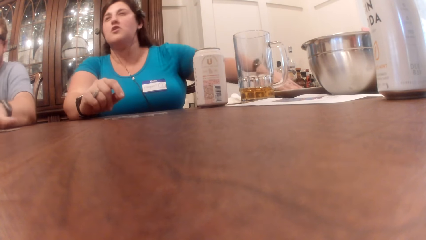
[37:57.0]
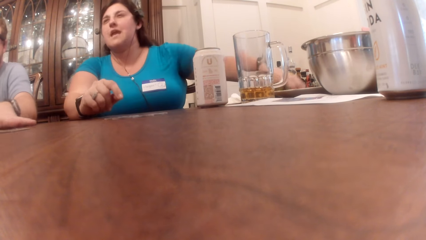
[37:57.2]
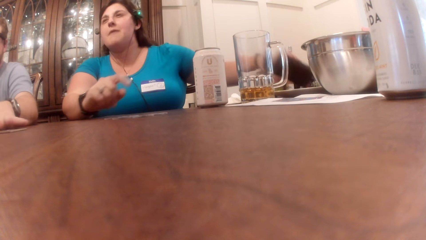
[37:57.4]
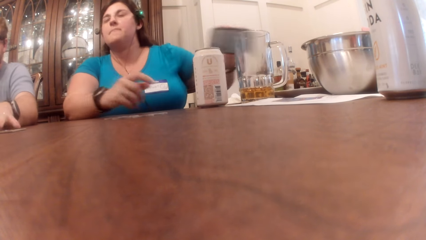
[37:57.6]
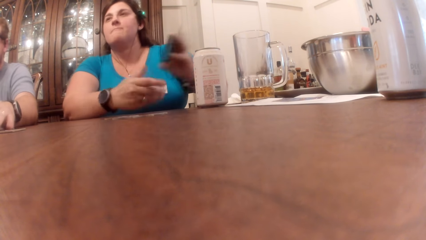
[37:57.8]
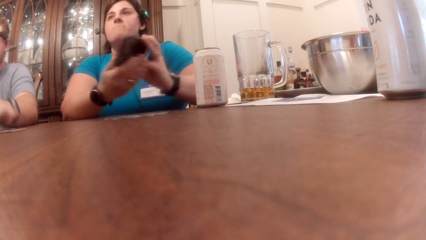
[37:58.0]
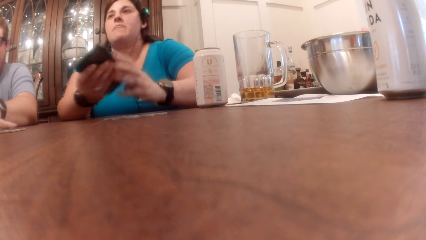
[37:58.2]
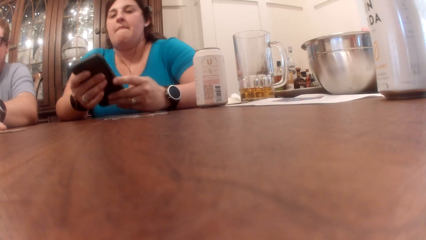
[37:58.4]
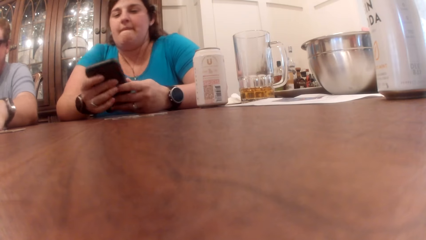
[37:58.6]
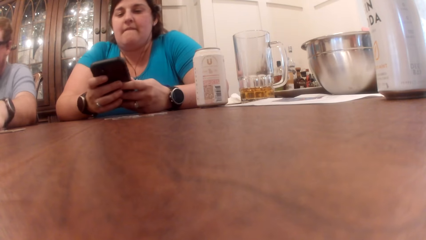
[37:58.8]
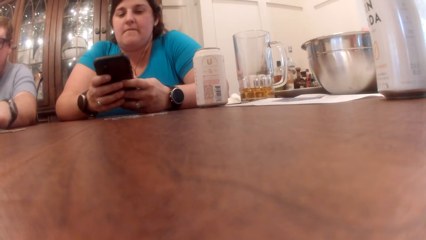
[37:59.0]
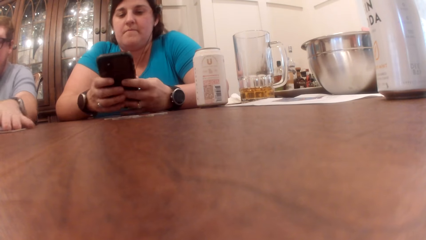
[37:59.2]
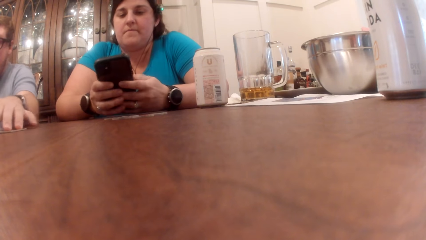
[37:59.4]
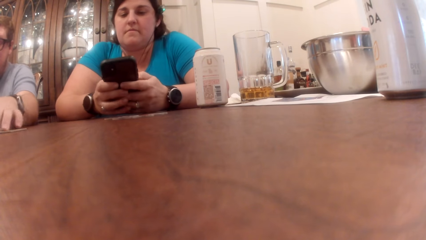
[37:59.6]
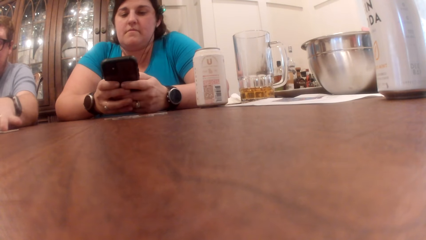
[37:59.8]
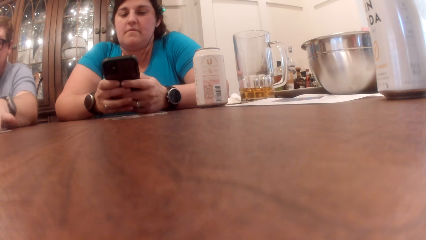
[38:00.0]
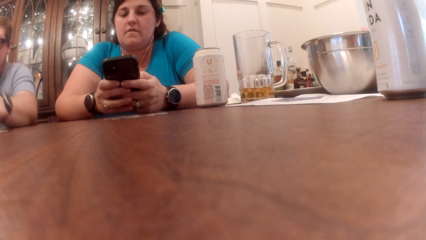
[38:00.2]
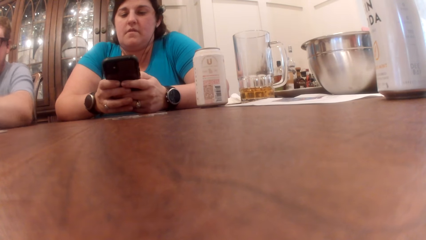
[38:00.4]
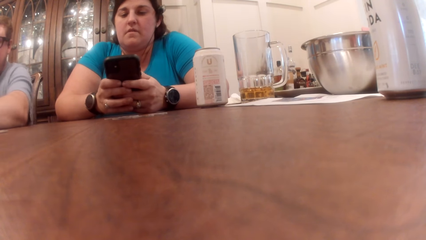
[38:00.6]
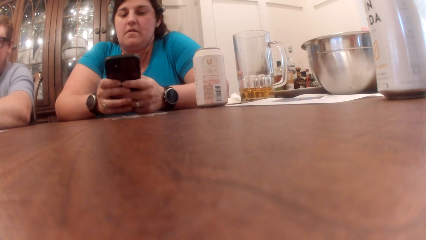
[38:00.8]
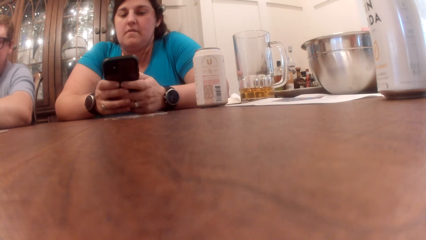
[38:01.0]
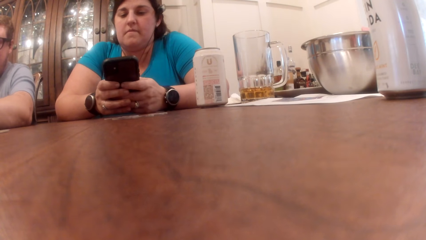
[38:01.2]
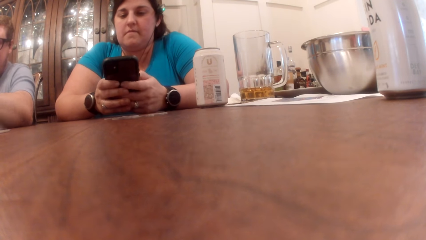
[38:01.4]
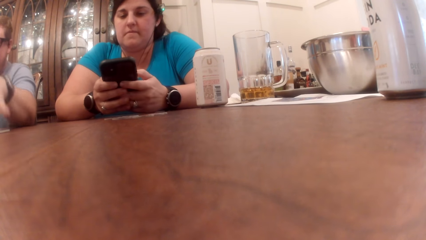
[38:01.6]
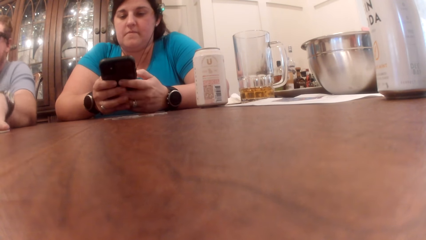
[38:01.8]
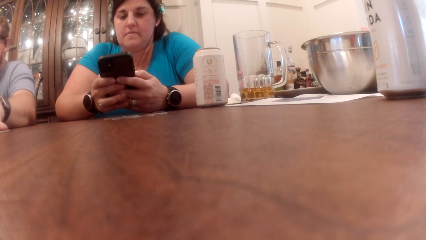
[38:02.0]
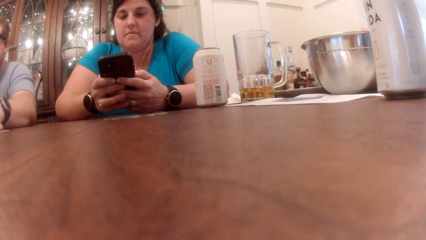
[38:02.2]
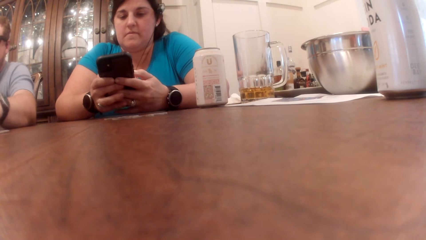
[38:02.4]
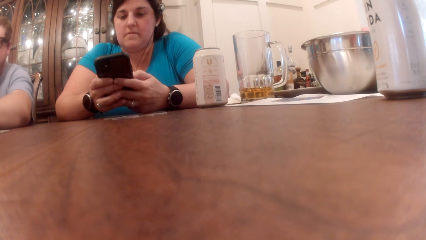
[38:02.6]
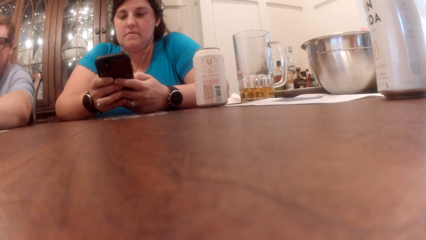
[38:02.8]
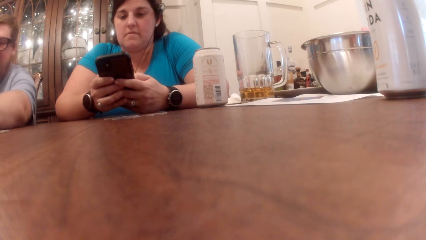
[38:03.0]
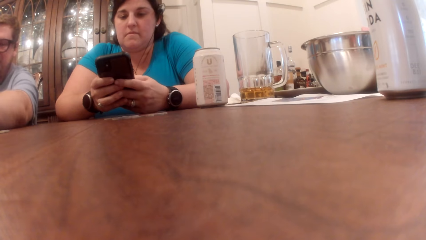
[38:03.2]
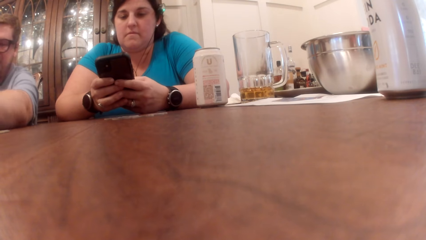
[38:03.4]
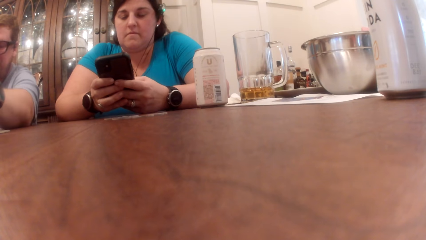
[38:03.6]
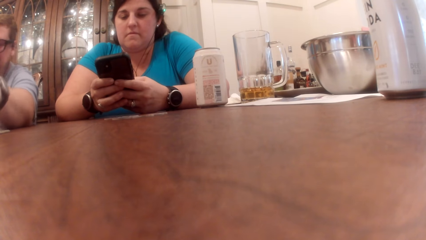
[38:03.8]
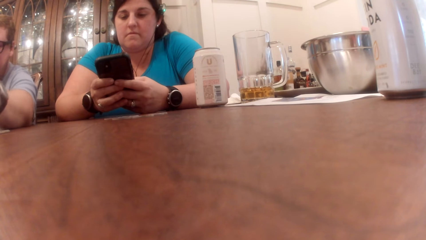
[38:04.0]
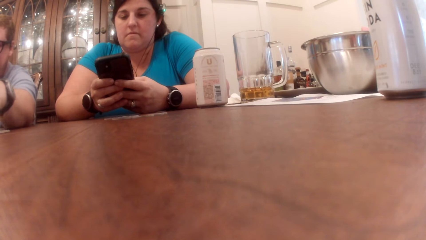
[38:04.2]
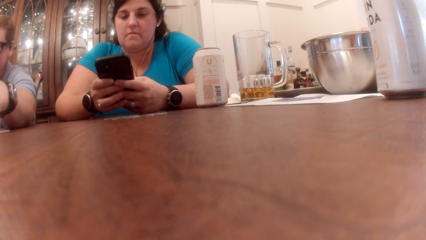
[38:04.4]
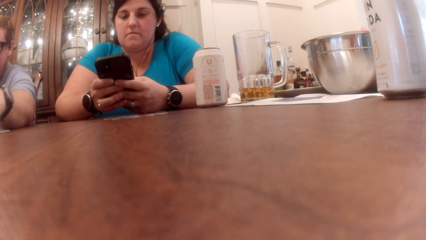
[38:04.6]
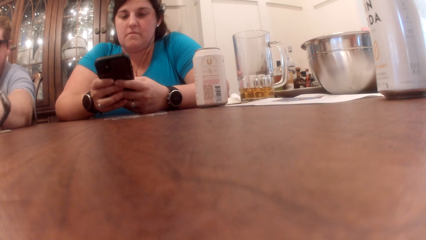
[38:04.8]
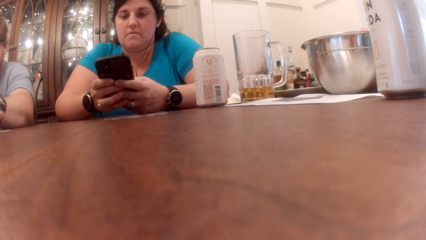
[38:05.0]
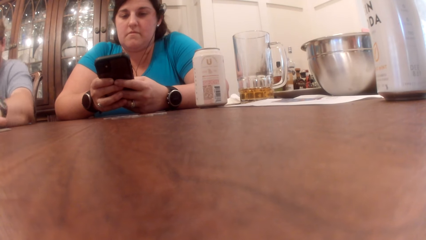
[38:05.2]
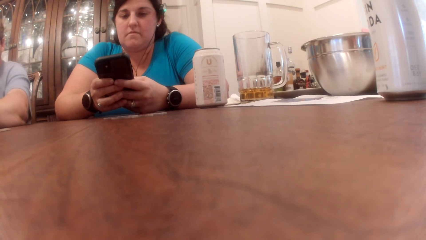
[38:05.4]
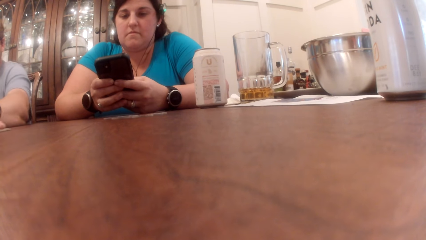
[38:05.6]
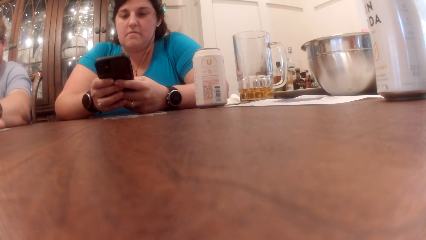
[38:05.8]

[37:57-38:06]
A woman picks up the phone from the table with her left hand. A person moves the cards on the table. The woman operates the phone with both hands.

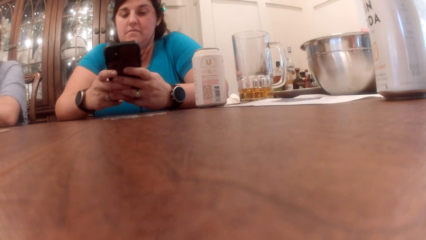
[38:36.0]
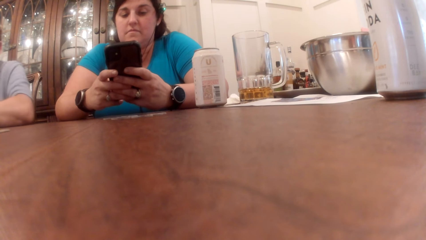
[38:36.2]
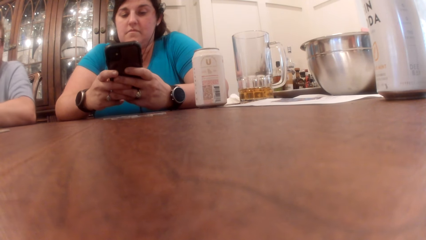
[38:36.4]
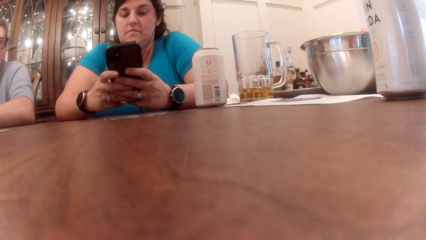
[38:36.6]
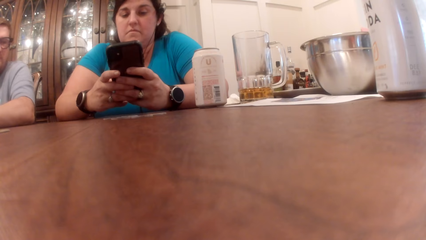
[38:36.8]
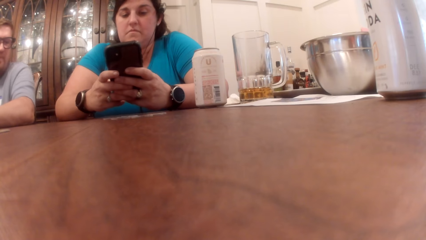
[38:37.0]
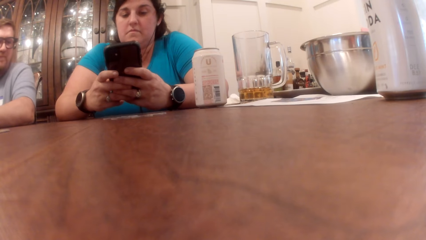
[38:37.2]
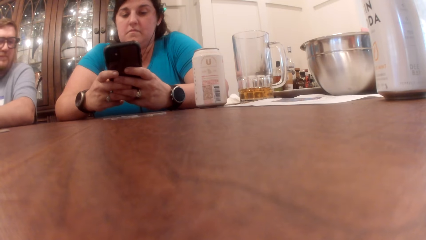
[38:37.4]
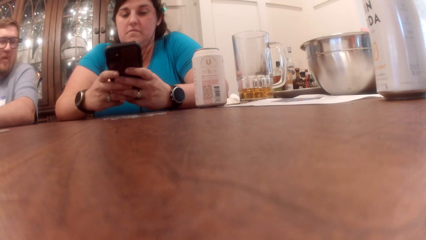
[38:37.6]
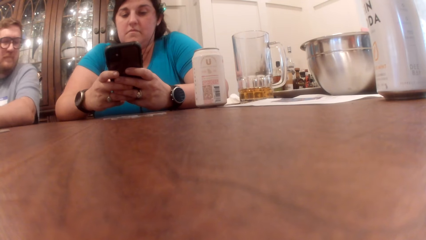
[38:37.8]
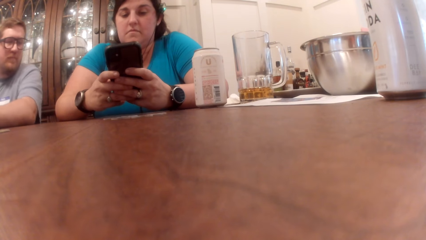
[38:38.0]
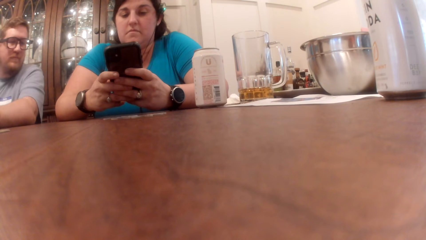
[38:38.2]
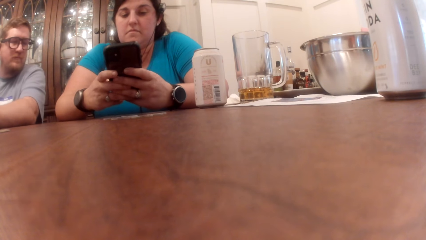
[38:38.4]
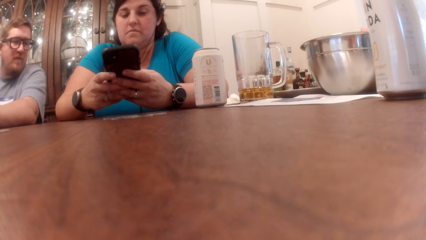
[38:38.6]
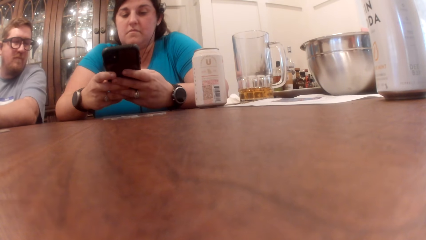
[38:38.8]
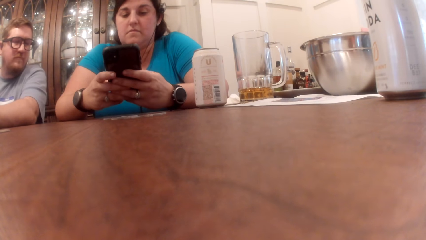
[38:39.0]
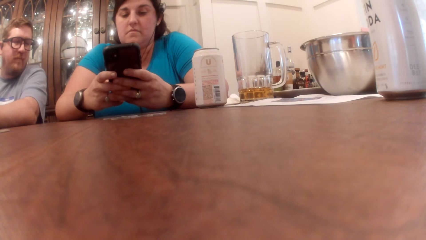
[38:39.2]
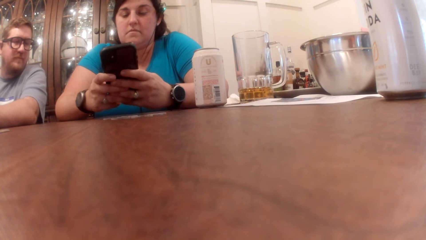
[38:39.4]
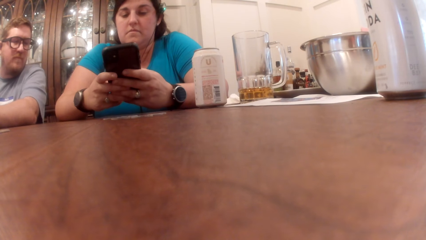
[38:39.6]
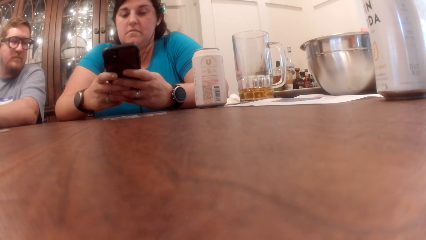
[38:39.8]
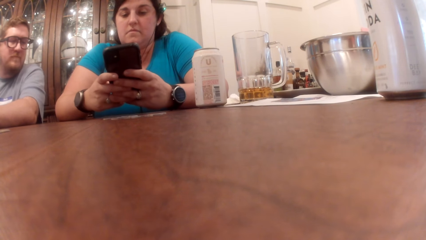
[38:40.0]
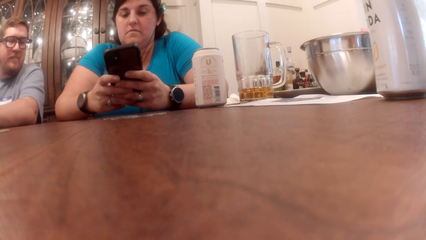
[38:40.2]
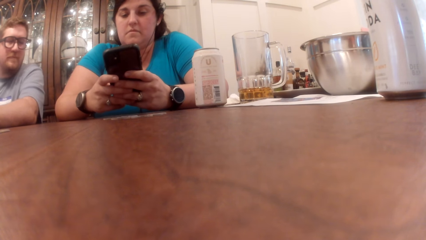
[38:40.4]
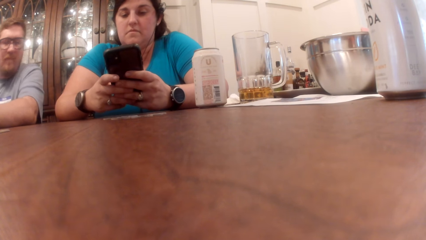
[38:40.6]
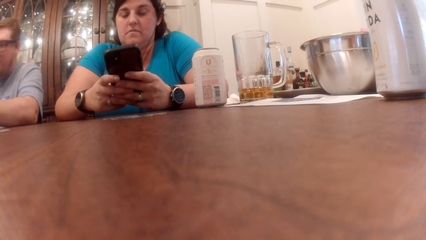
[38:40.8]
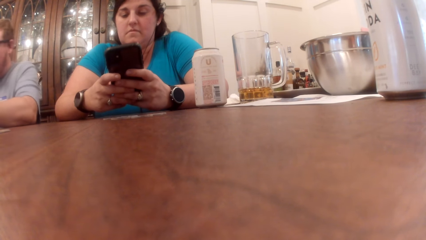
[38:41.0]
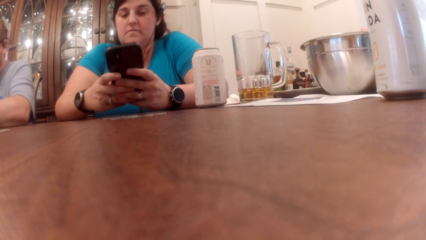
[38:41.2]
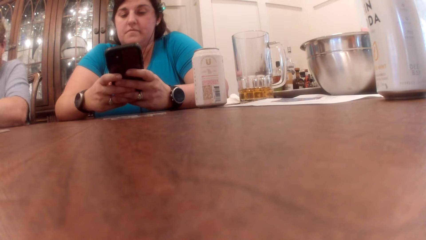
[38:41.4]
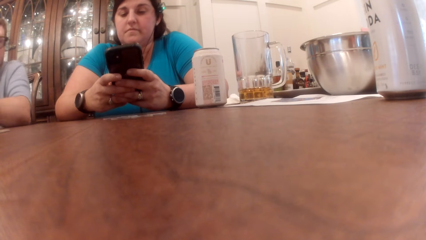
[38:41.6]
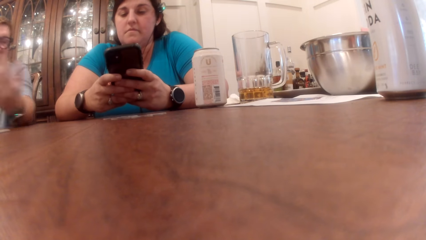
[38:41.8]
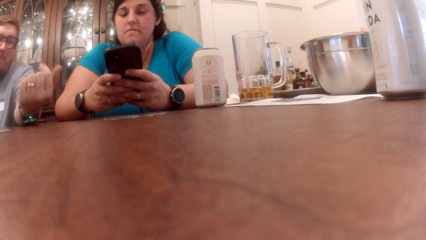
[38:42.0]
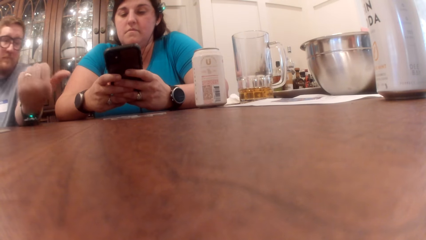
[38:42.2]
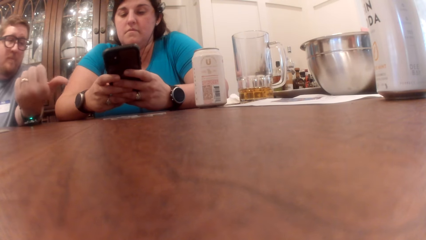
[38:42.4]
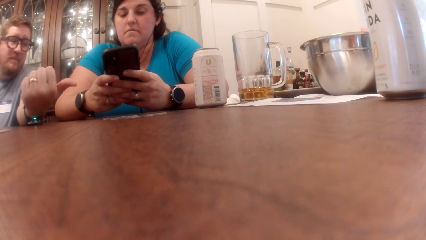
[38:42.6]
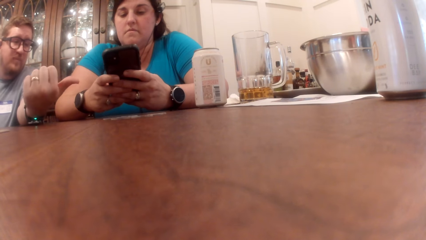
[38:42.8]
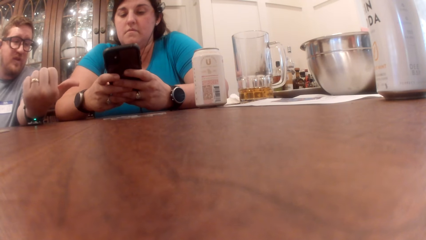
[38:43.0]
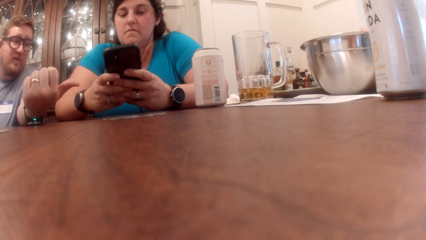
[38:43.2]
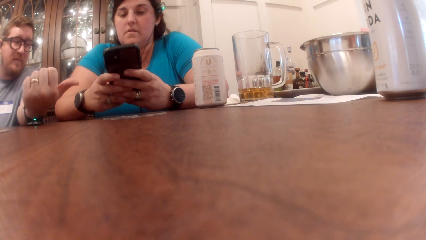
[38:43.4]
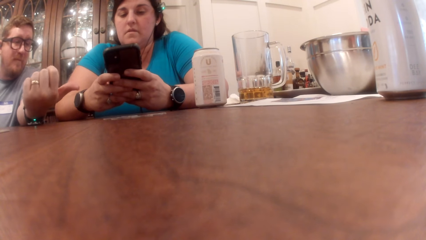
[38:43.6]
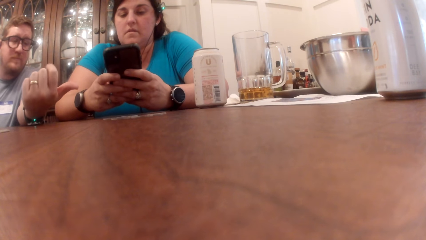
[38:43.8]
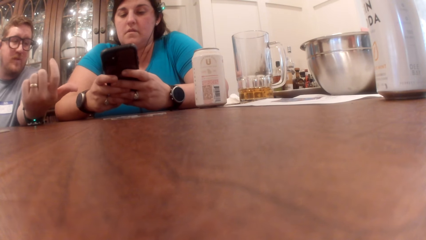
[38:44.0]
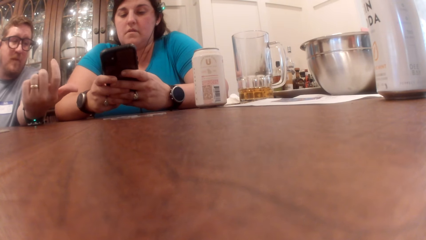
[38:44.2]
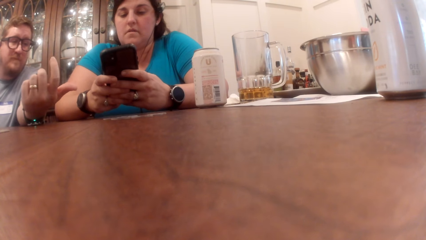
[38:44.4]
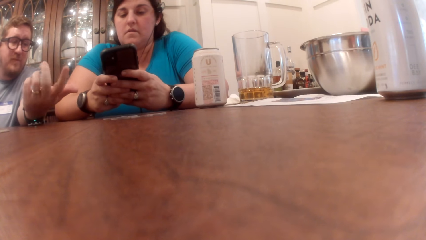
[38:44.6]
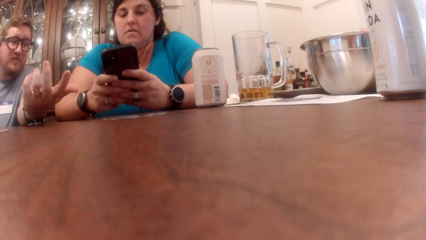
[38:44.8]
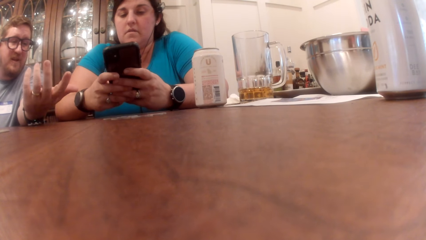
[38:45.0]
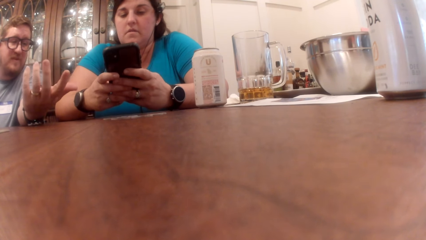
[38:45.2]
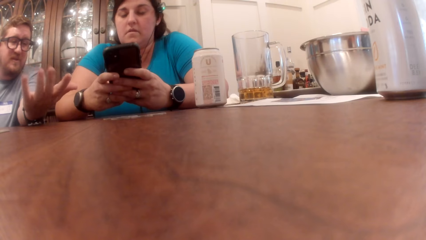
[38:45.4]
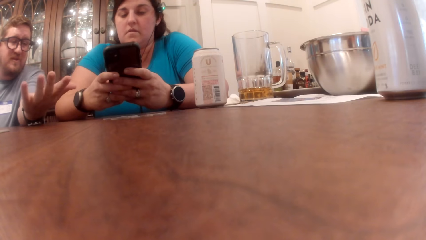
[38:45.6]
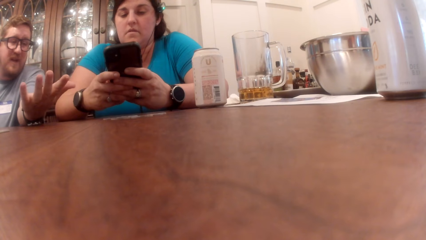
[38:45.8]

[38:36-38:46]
A person stares at the phone in the hands of another person. The other person operates the phone in her hands. The first person moves his hand.
